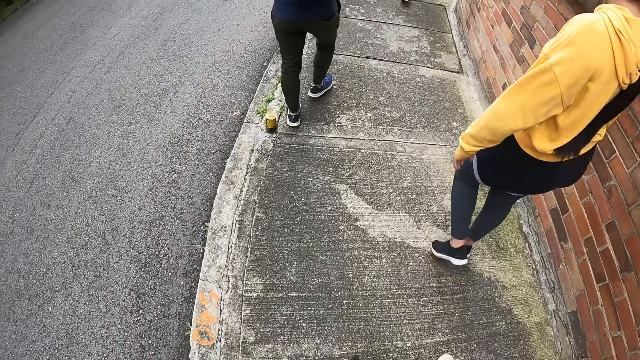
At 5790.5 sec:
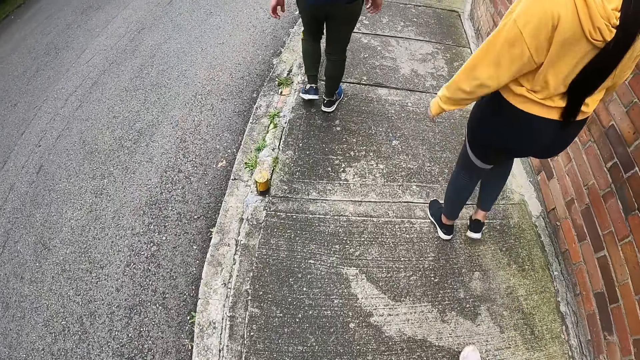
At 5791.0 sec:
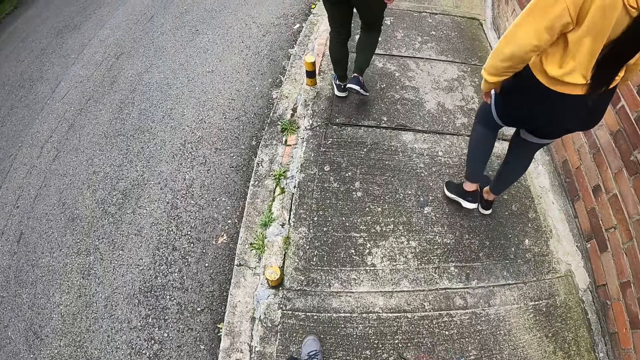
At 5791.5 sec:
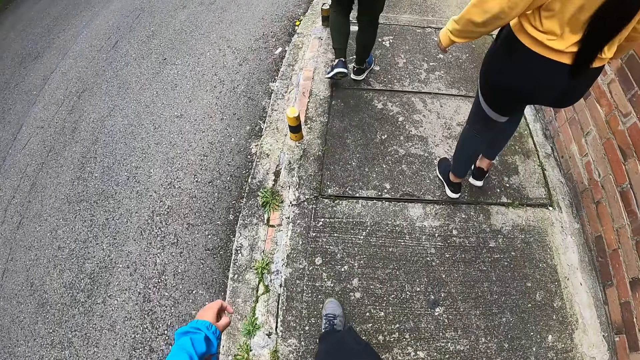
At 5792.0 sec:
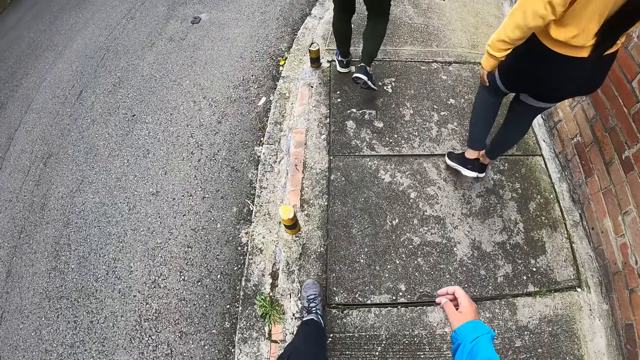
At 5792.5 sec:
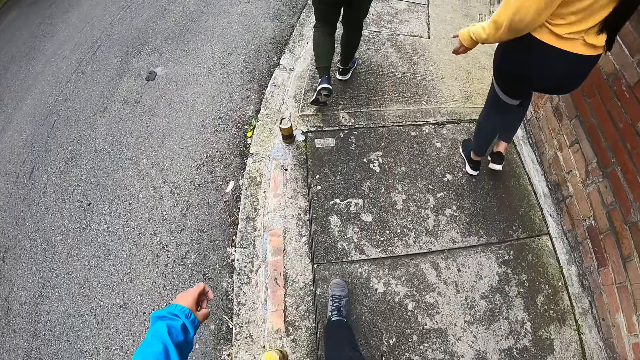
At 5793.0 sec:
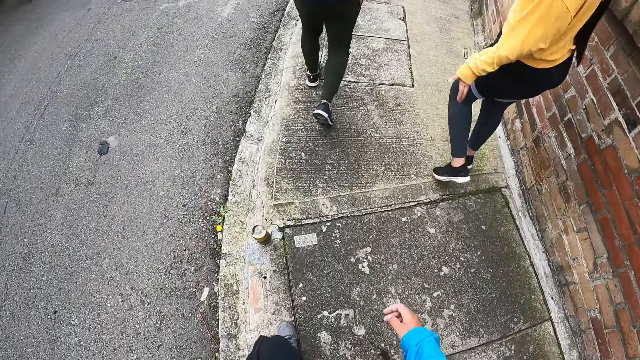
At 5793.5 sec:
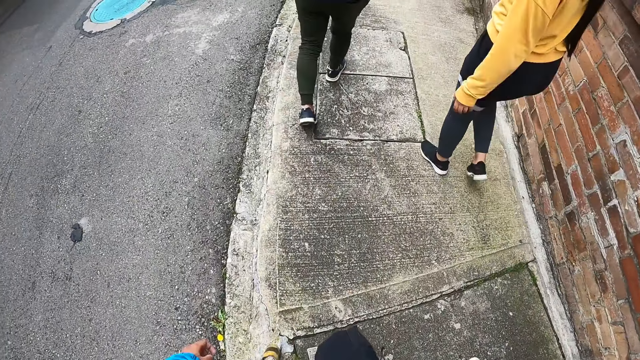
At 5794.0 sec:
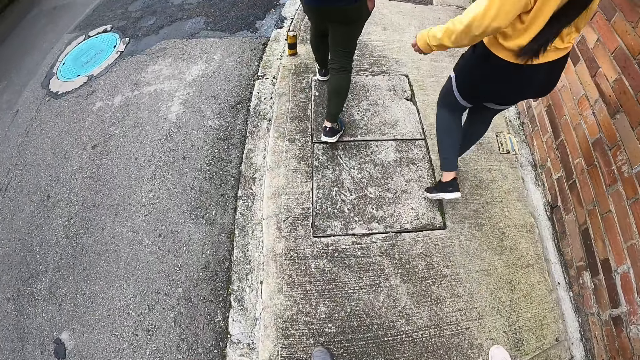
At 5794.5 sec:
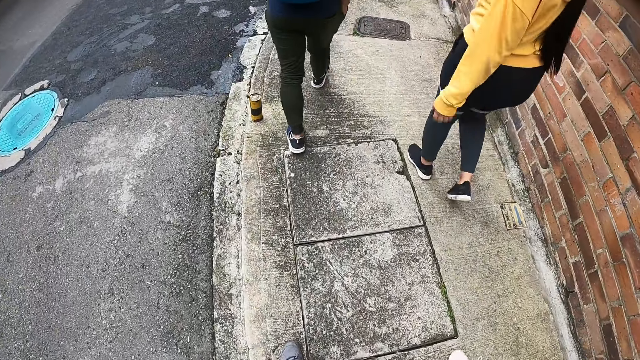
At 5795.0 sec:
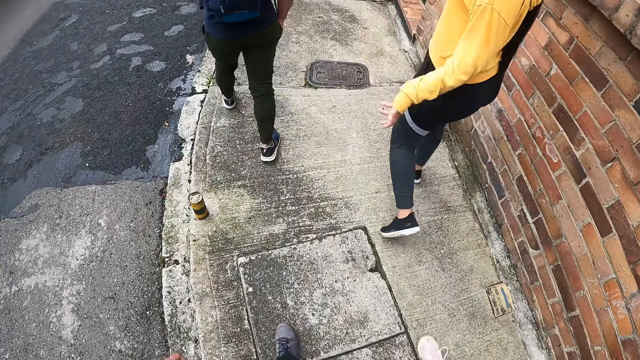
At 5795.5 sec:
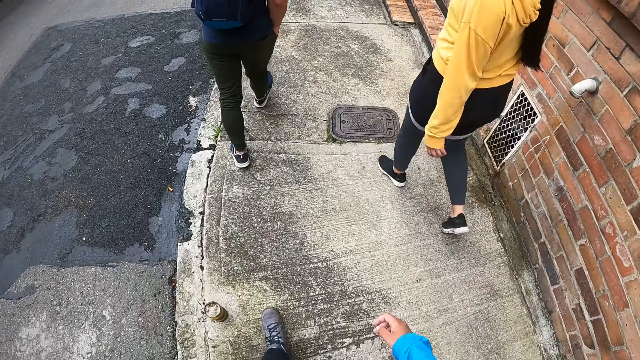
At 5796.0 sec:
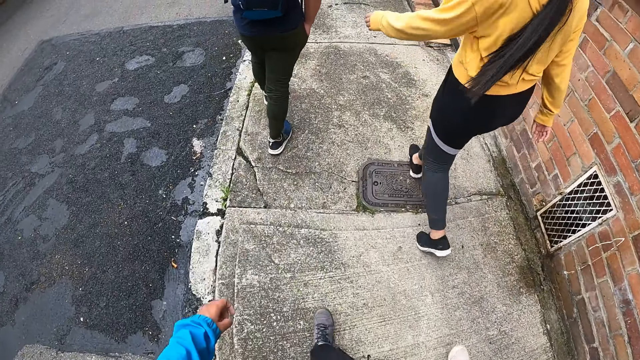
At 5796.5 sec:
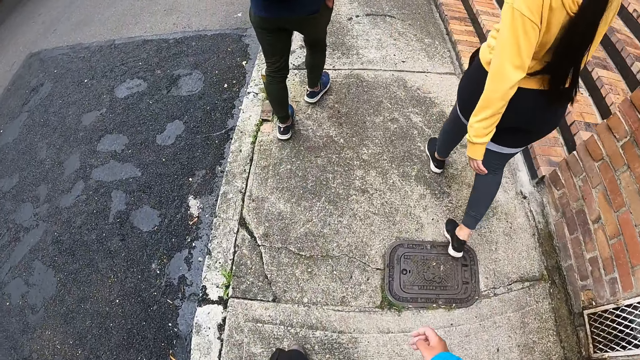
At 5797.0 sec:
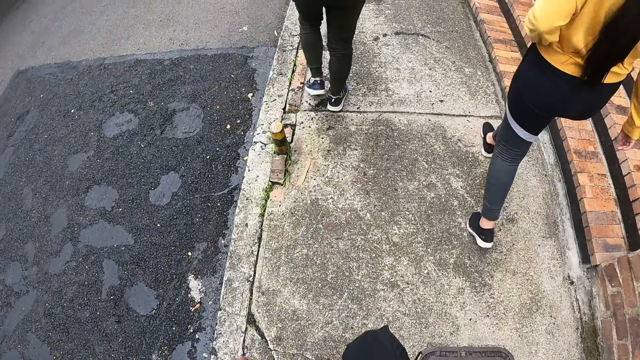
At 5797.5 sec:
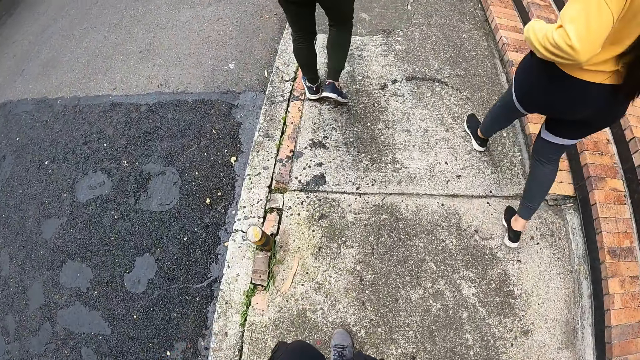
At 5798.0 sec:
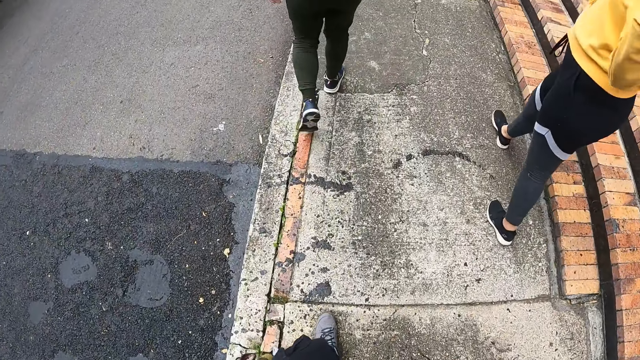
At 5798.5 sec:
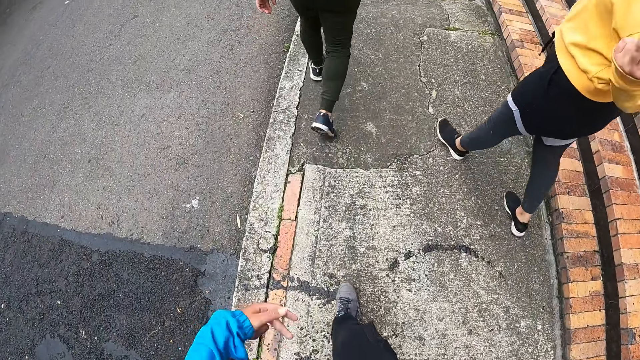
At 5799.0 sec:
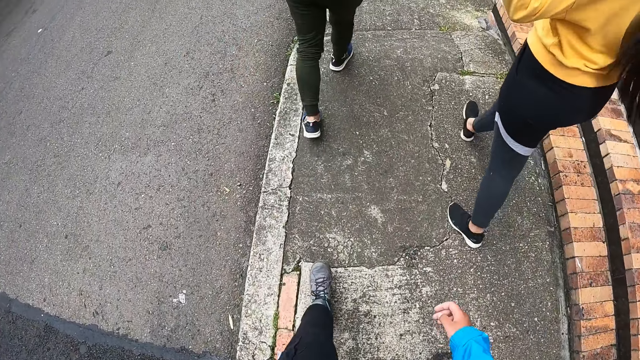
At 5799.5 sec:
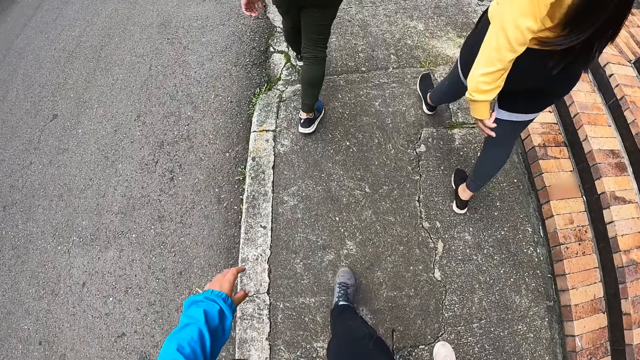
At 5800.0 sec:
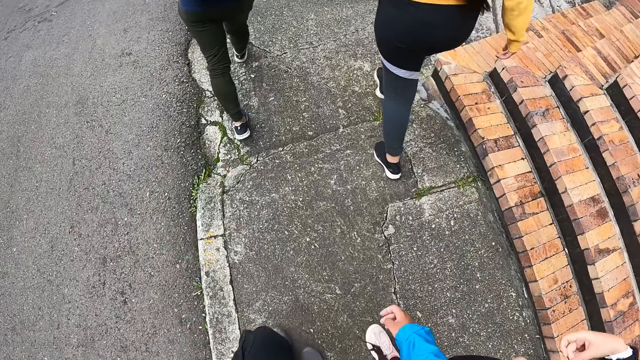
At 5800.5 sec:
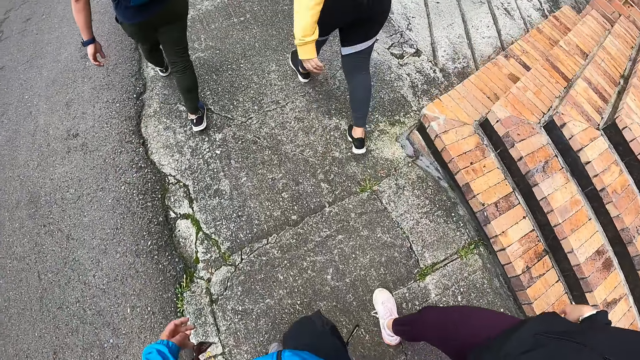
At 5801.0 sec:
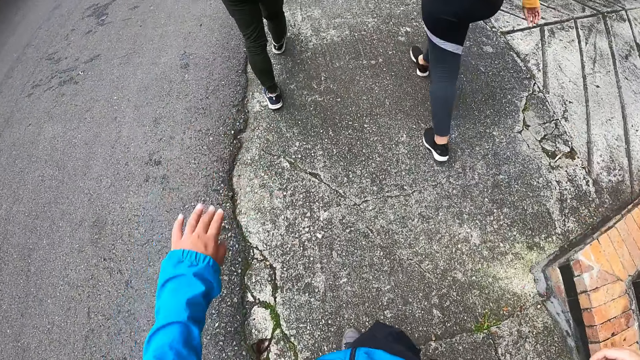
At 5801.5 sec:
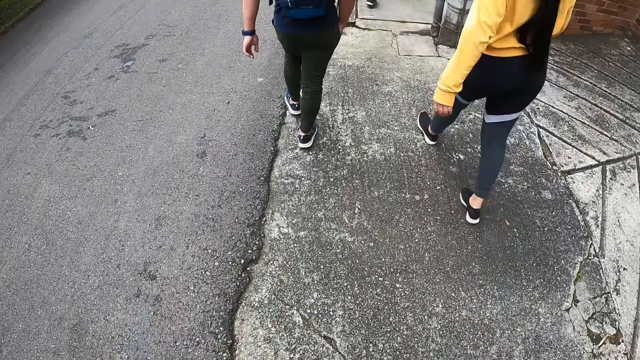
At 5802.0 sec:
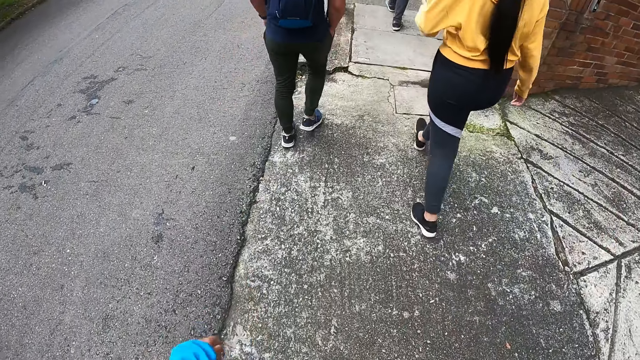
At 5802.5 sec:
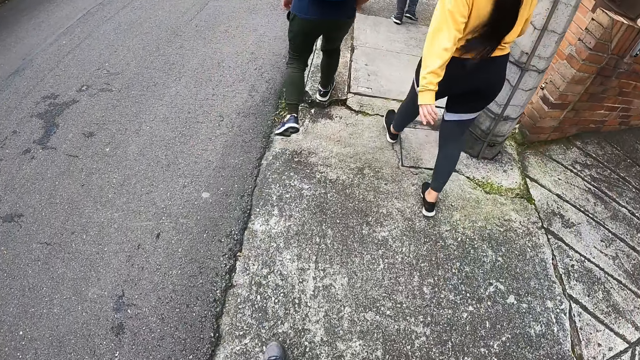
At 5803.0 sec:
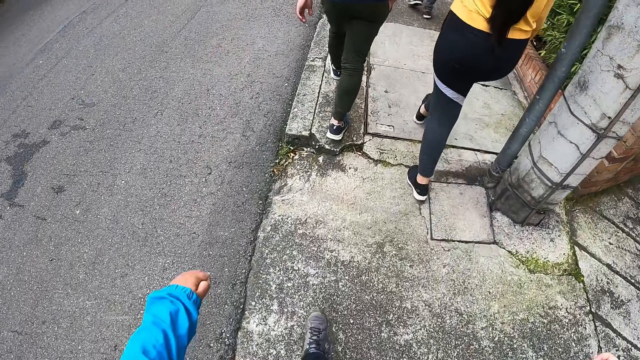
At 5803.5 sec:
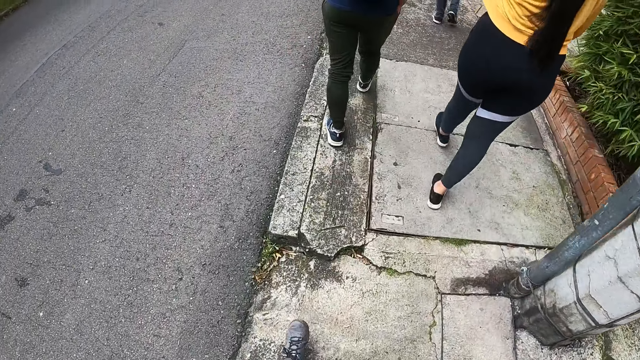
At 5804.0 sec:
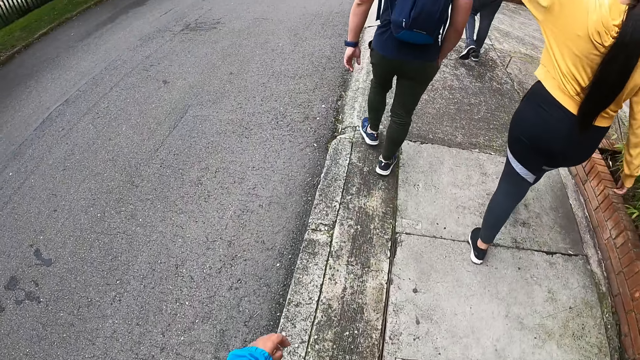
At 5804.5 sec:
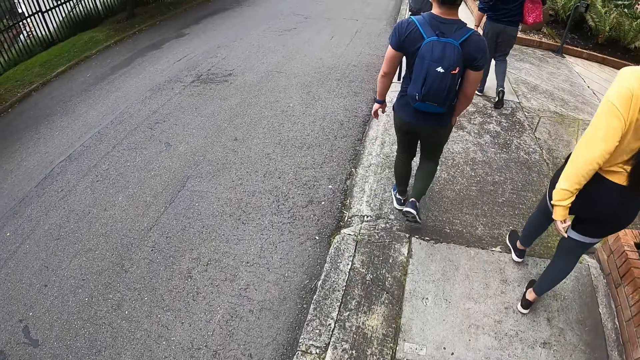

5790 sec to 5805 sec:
The camera wearer raises her left hand. She walks. She raises her left hand. She walks.

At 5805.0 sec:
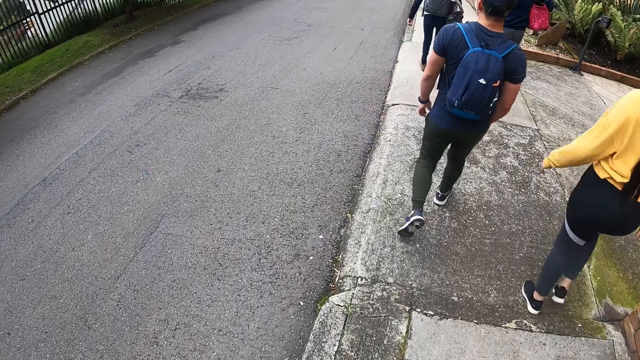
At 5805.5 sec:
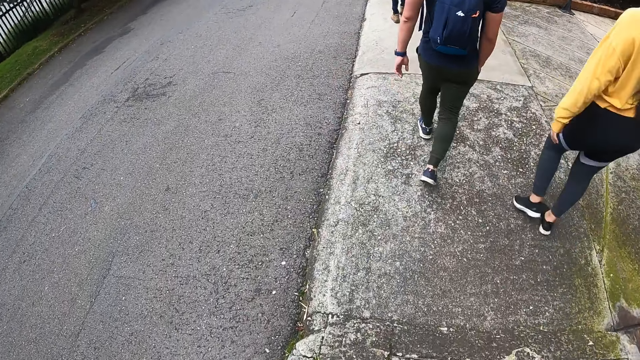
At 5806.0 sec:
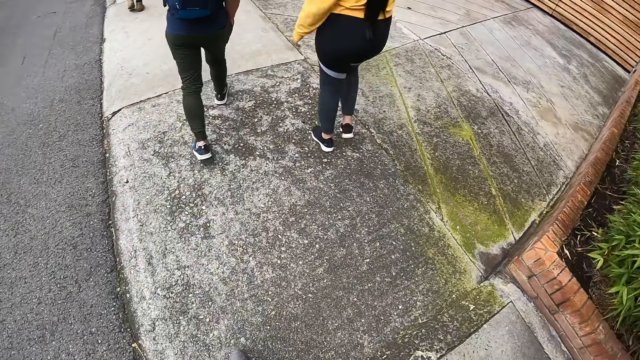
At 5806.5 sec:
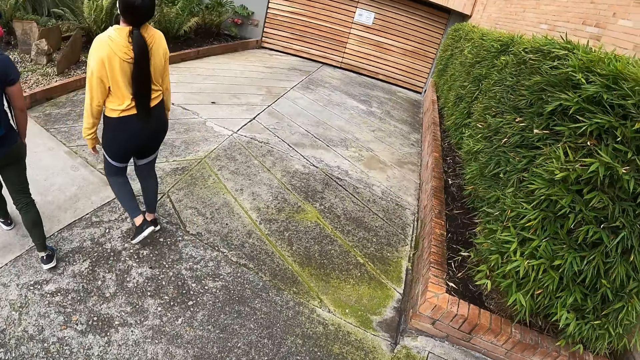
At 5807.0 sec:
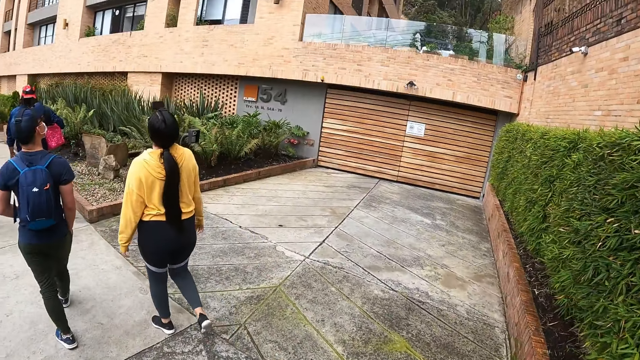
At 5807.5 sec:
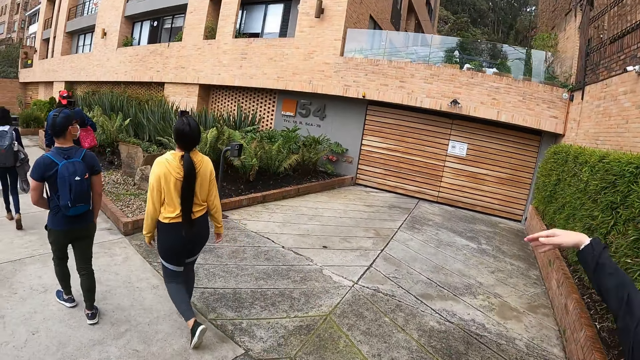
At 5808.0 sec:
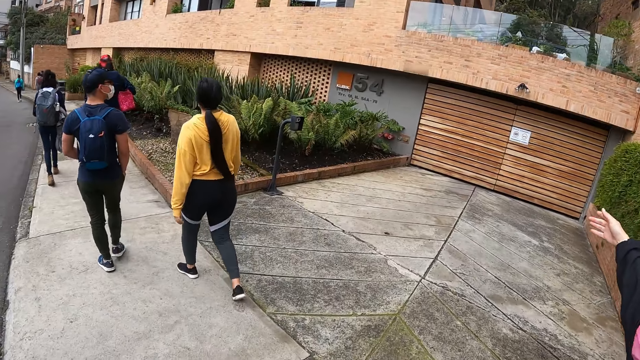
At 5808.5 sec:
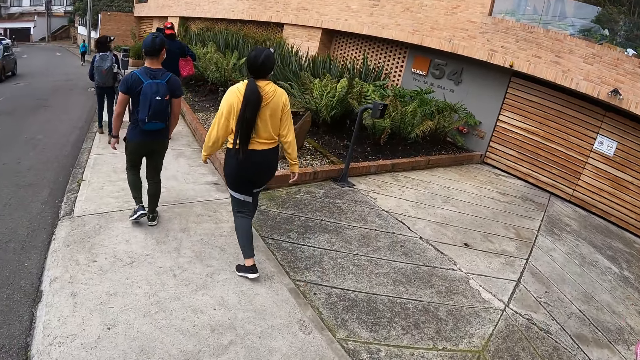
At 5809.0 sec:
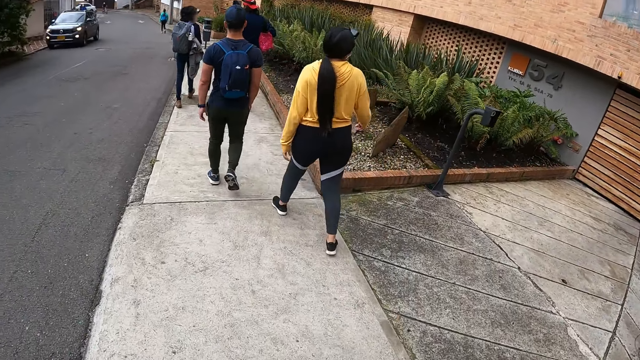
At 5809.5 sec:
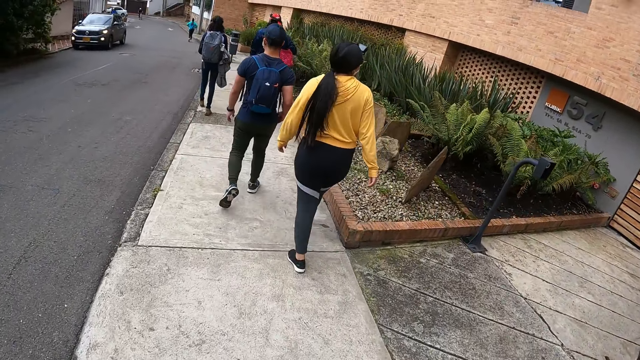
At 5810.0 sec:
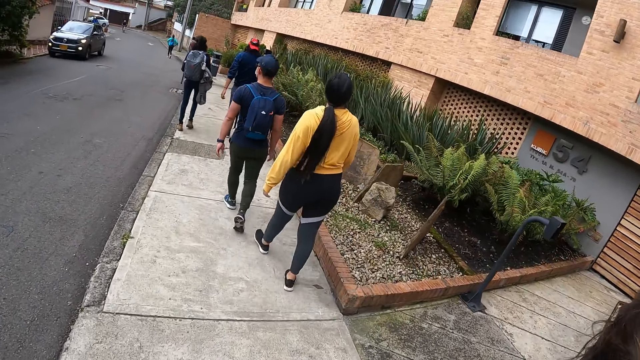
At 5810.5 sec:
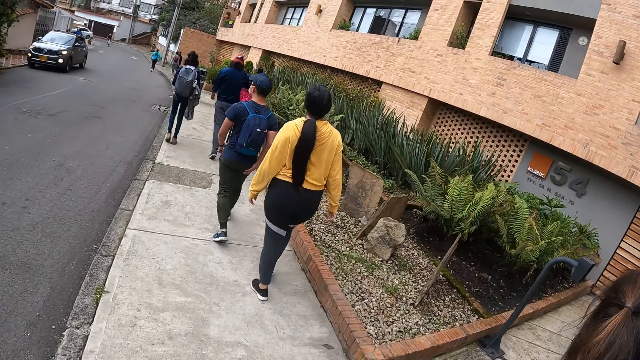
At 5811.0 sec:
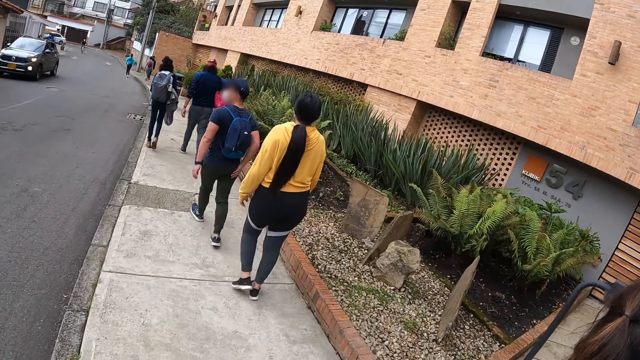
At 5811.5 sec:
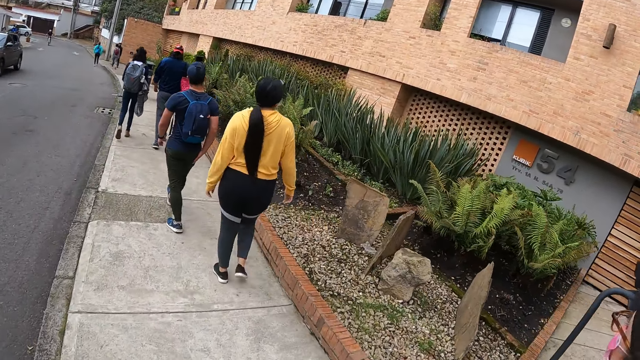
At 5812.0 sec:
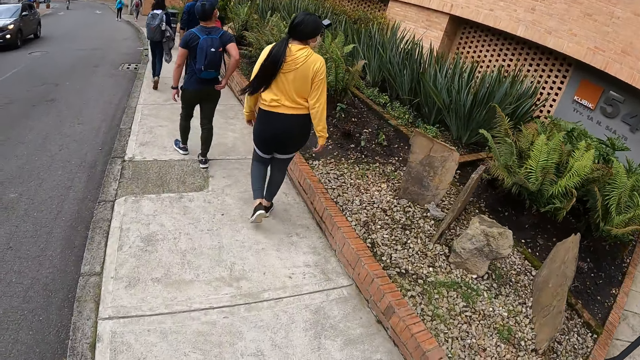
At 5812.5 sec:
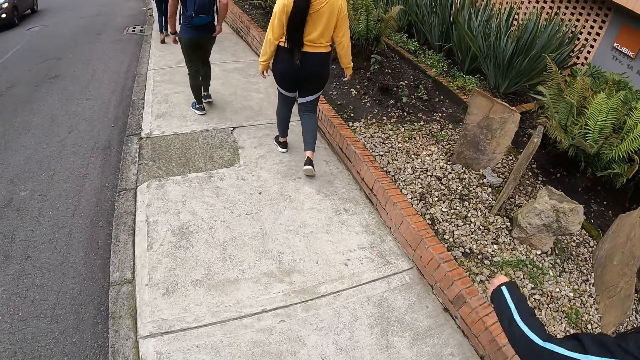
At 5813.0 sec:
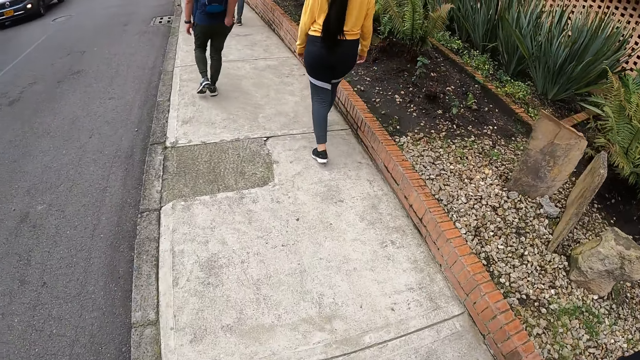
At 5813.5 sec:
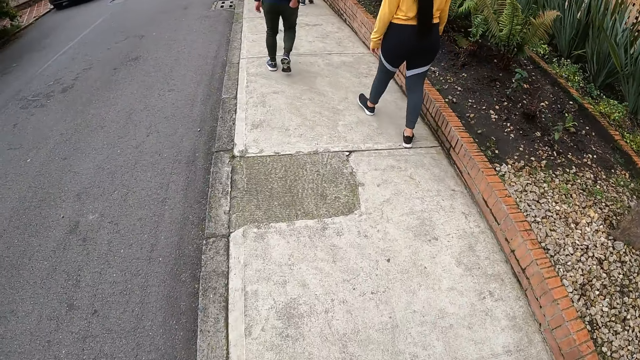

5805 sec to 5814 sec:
The camera wearer looks around the house. They walk.
